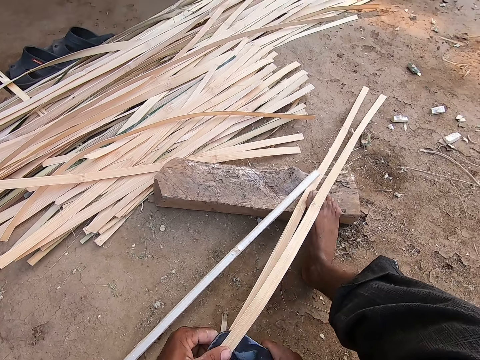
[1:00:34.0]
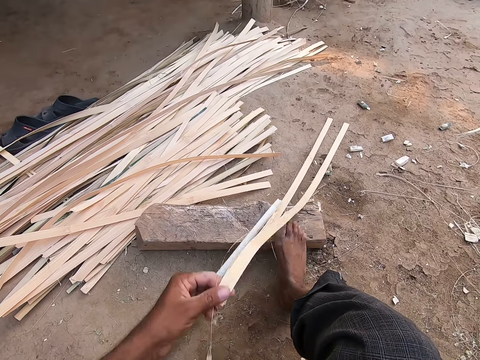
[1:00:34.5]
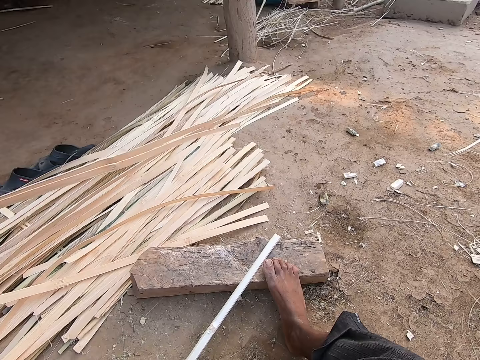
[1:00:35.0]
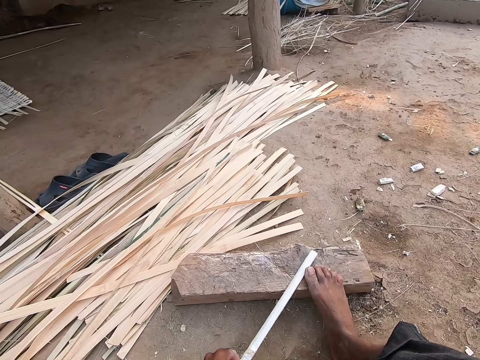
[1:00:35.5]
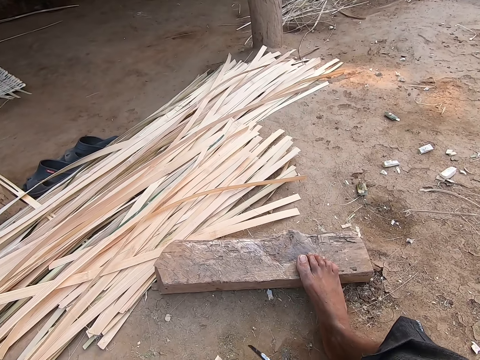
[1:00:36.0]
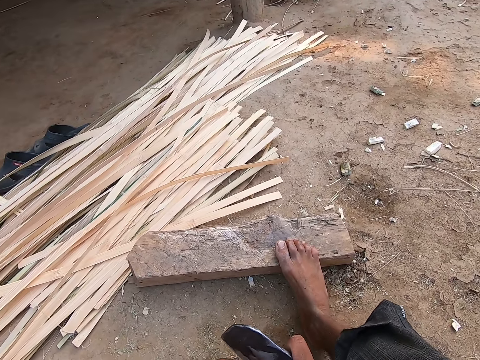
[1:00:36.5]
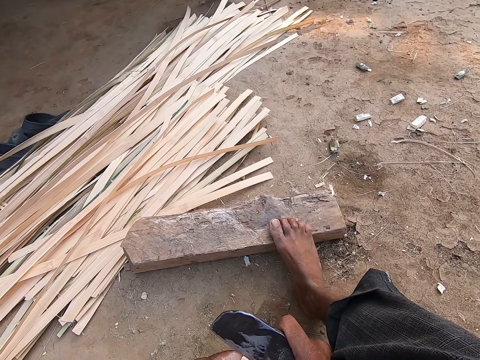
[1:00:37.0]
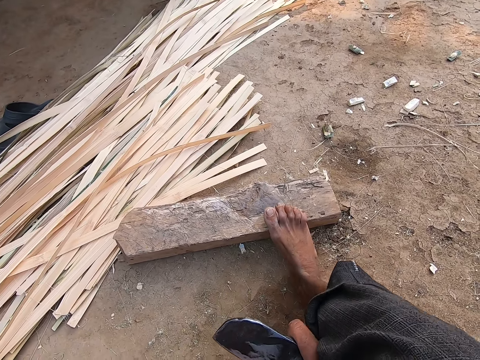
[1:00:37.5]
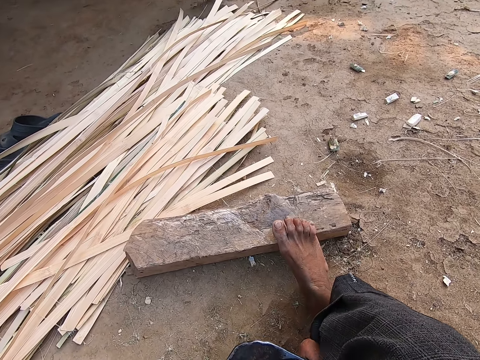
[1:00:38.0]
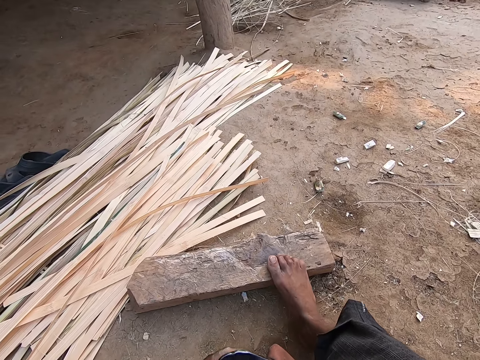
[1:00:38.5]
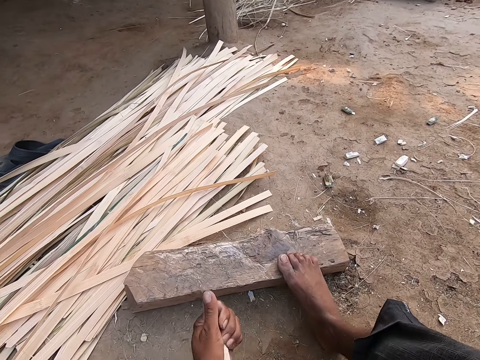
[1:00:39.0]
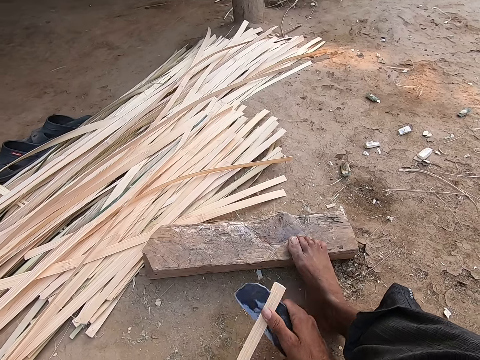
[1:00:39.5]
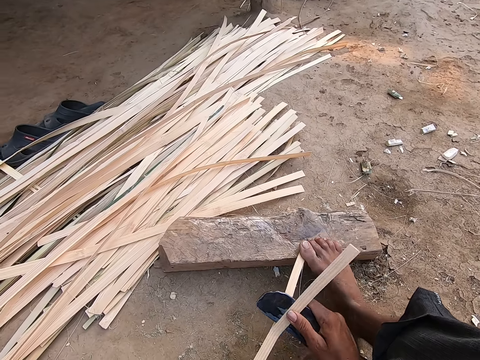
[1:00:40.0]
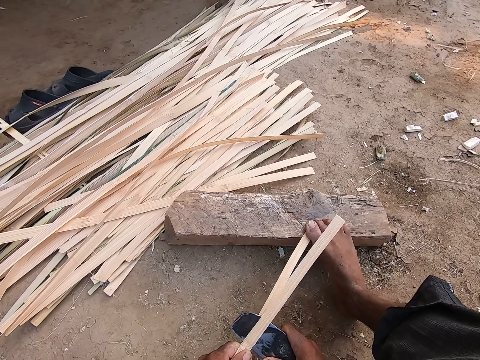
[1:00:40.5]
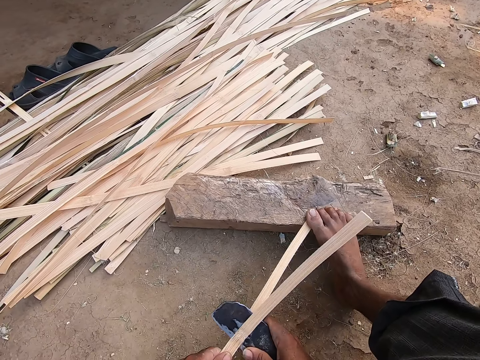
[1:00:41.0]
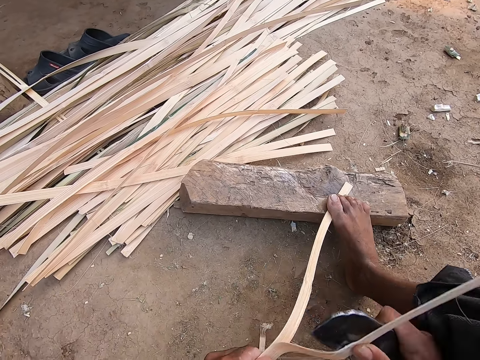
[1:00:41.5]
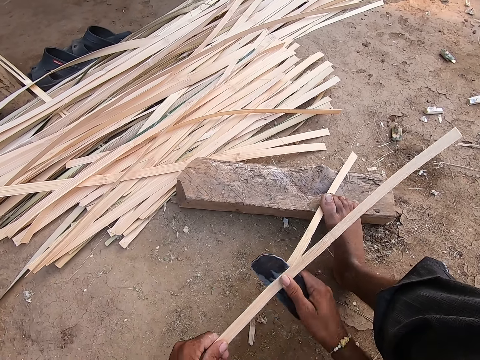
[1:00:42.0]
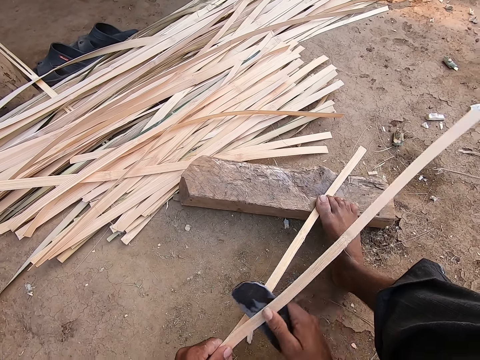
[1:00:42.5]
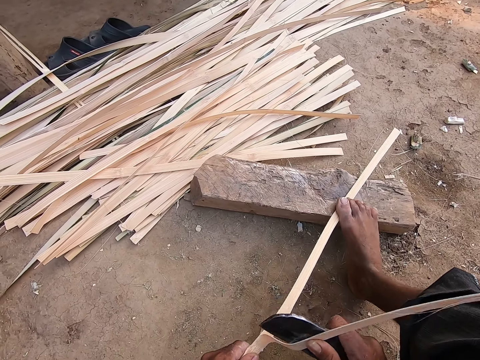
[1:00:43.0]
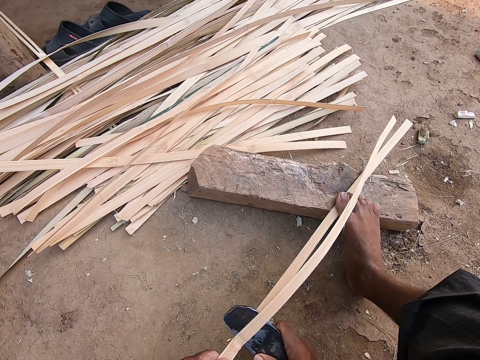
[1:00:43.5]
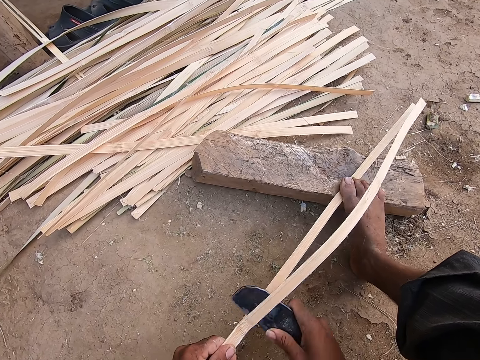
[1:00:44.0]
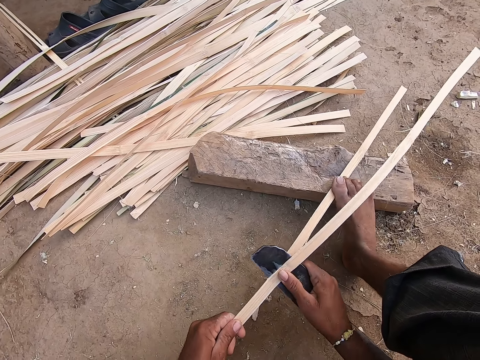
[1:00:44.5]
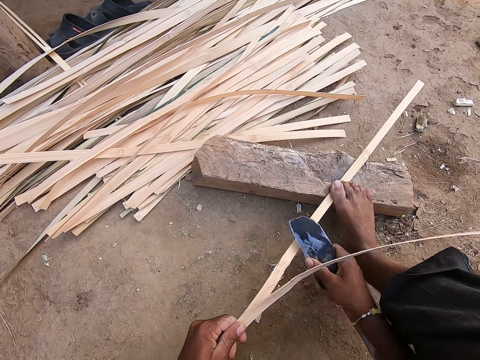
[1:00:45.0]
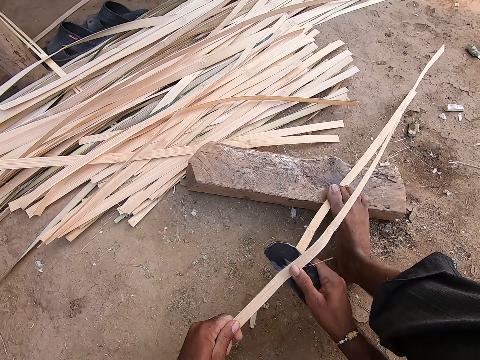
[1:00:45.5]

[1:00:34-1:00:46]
The camera wearer withdraws the bamboo strip under his right foot with his left hand. He throws the bamboo strip on the pack of bamboo strips on the ground with his left hand. He picks the bamboo strip from the wood with his left hand. He inserts the billhook at the edge of the bamboo strip. He divides the bamboo strip with the billhook in his right hand. He slides a part of the bamboo strip under his right foot with his hands. He places his right foot on the bamboo strip. He divides the bamboo strip with the billhook in his right hand.

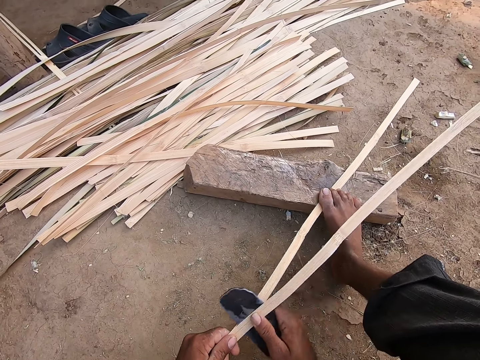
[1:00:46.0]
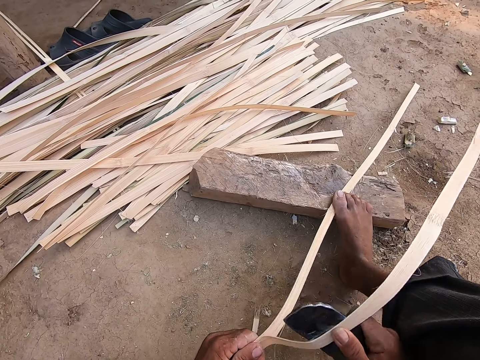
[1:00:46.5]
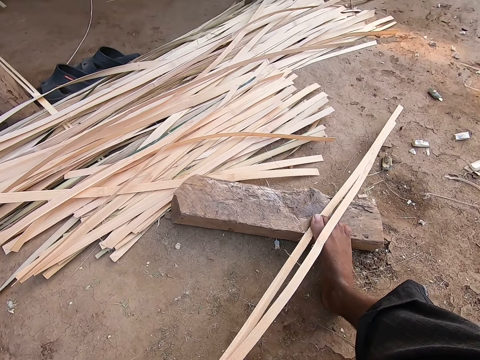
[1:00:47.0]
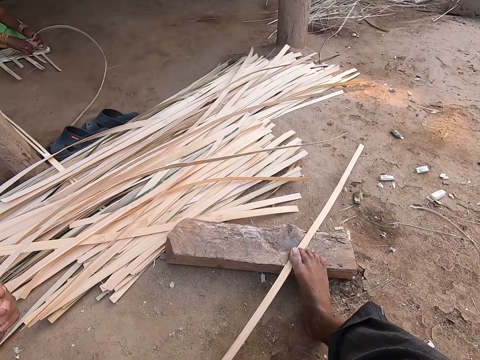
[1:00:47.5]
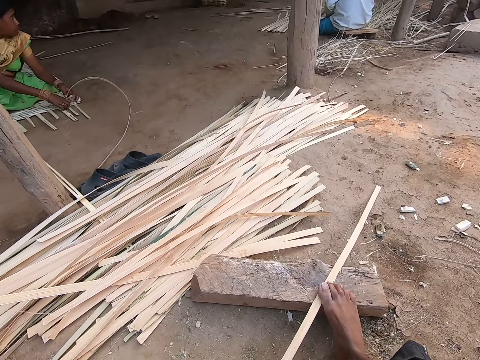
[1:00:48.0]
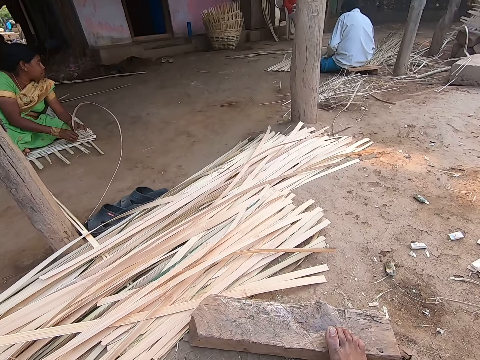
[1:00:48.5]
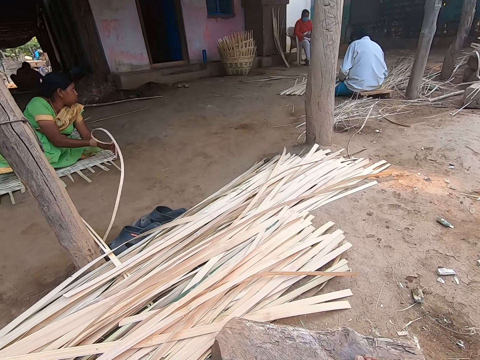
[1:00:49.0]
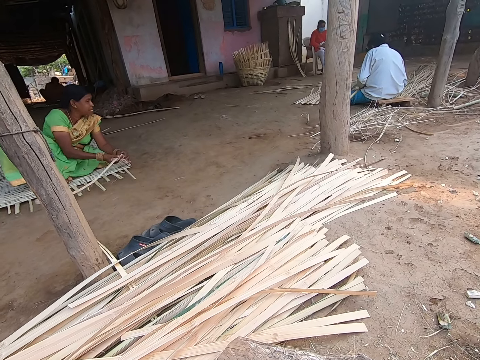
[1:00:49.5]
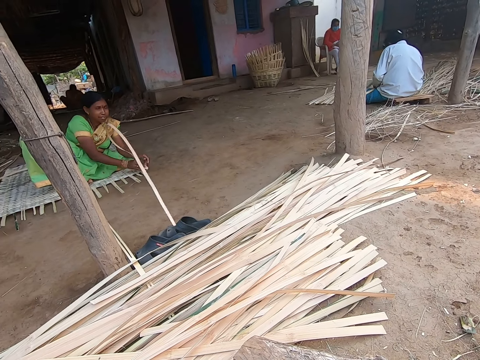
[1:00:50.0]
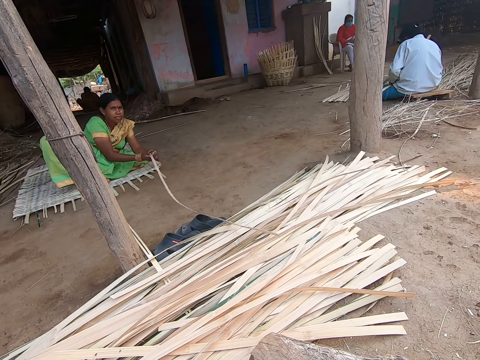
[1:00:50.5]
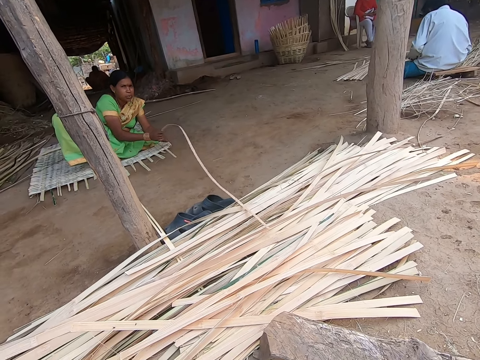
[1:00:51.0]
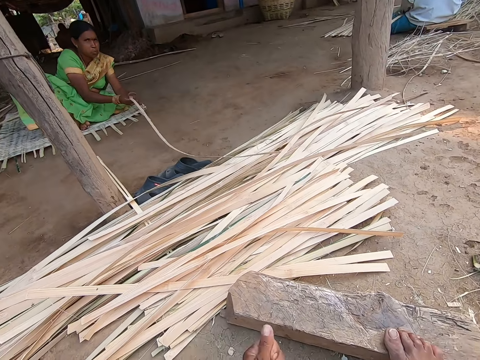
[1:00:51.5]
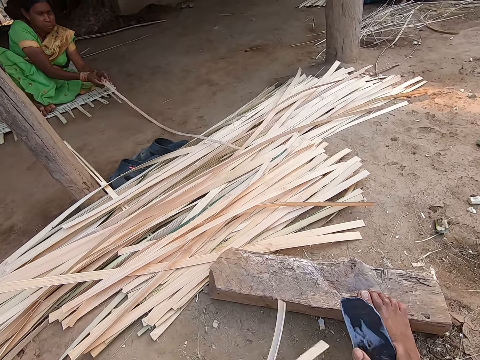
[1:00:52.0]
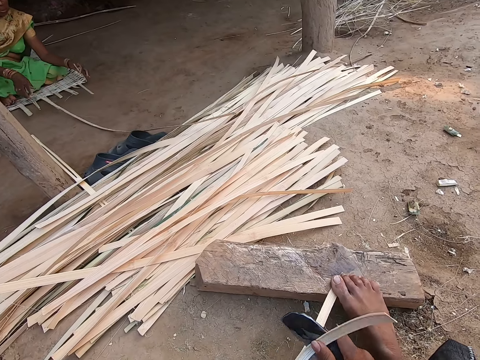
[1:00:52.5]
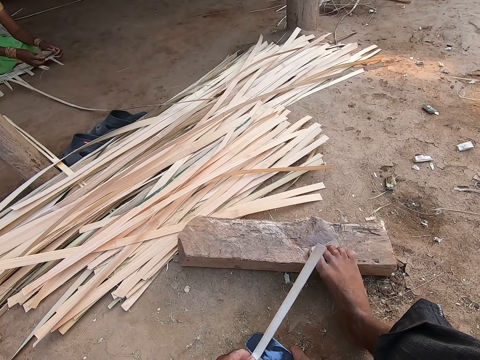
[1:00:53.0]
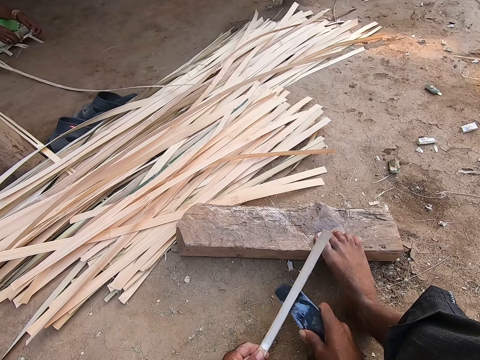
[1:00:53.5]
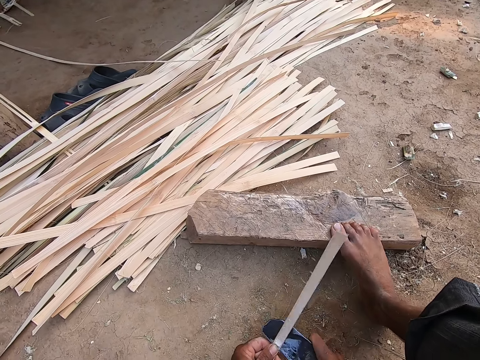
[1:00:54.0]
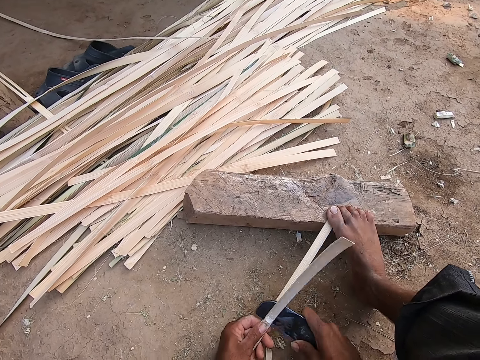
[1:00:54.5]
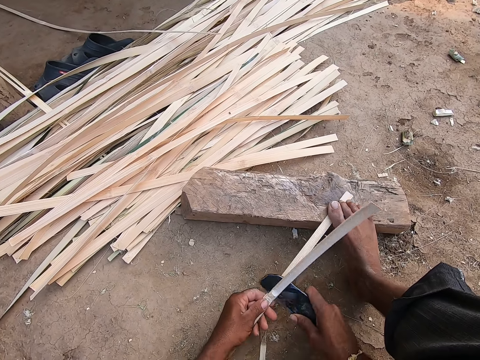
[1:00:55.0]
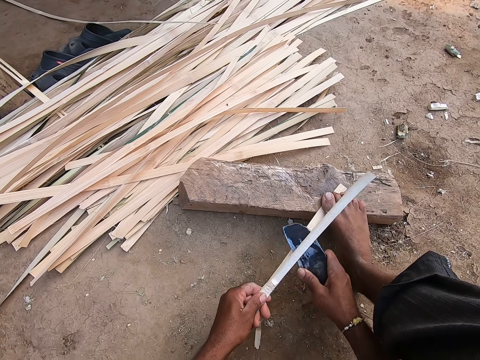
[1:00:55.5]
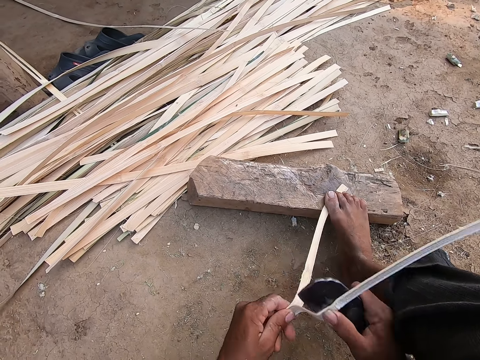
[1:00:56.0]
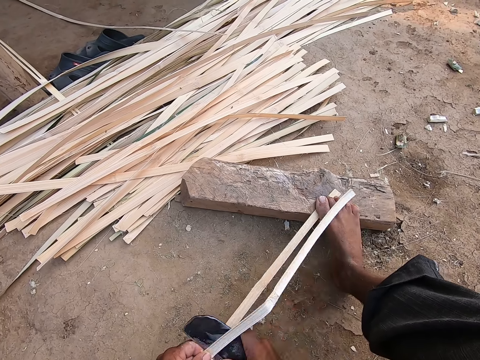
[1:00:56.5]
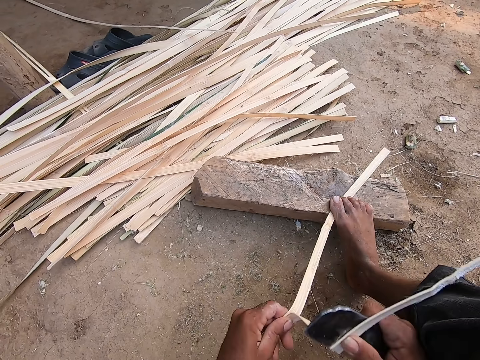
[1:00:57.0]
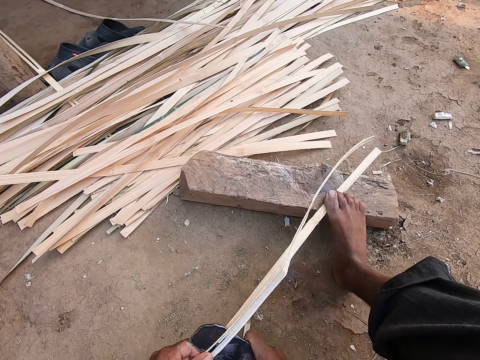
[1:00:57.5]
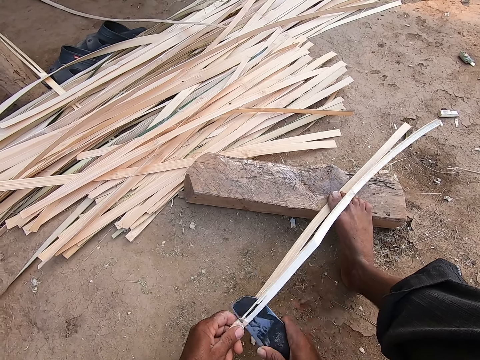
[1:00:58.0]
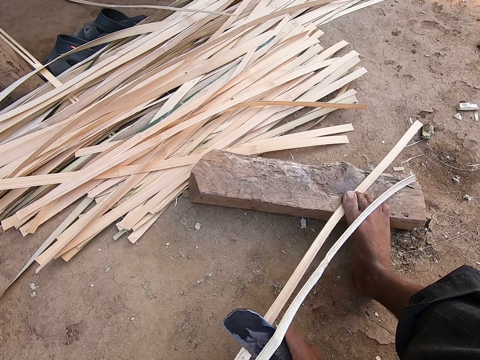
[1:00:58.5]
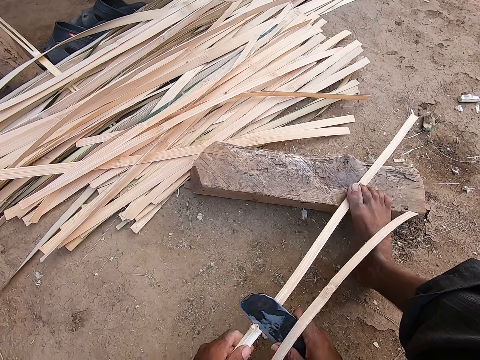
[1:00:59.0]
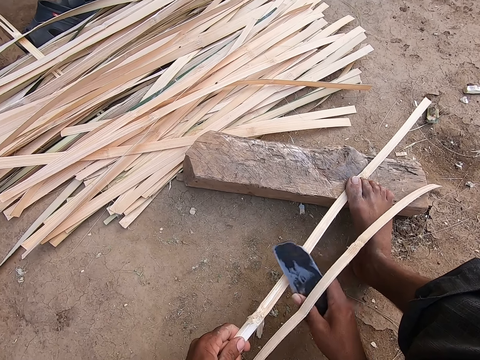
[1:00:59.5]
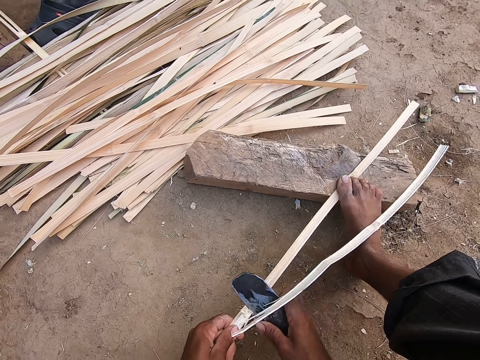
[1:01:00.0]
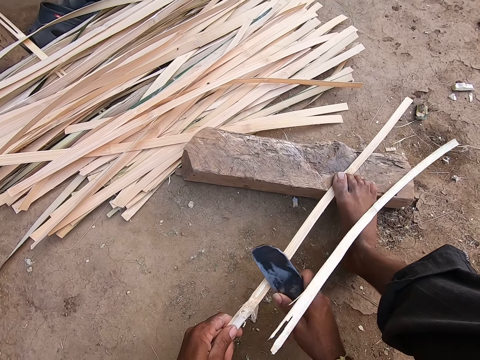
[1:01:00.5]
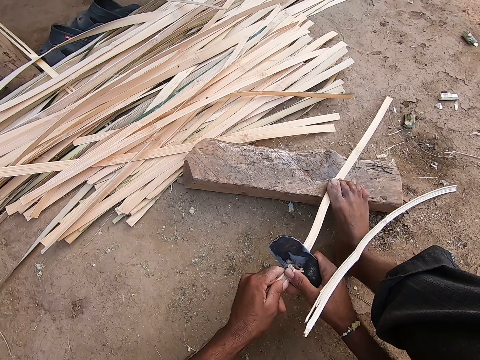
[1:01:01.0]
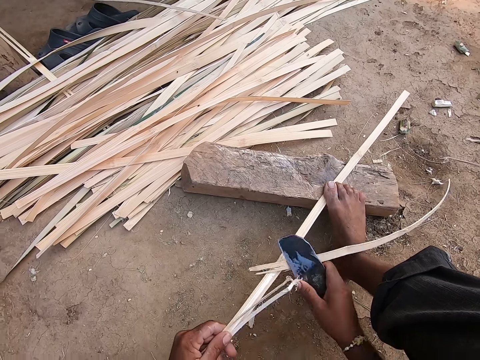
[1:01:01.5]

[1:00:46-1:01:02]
The camera wearer throws the bamboo strip on the pack of bamboo strips on the ground with his left hand. The woman weaves the mat with a bamboo strip in her hand. The camera wearer picks the bamboo strip from the wood with his left hand. A man arranges bamboo strips with his hands. The camera wearer looks around. He slides a part of the bamboo strip under his right foot with his hands. He places his right foot on the bamboo strip. He divides the bamboo strip with the billhook in his right hand.
